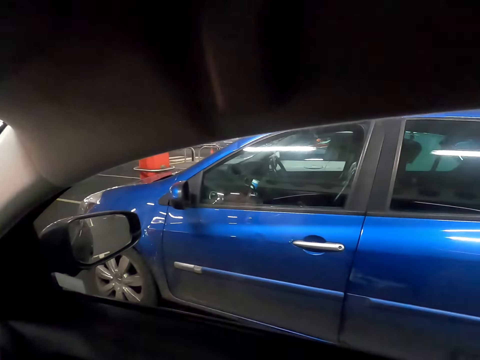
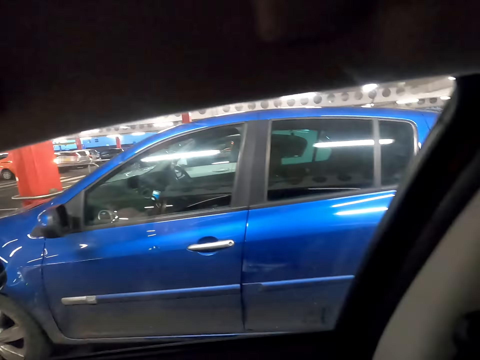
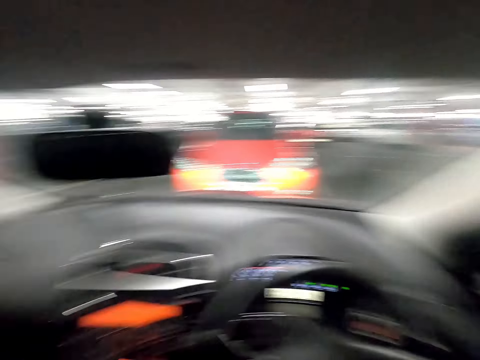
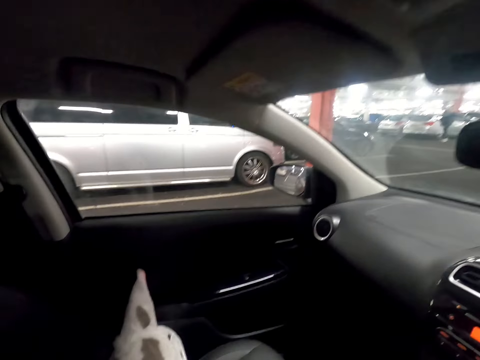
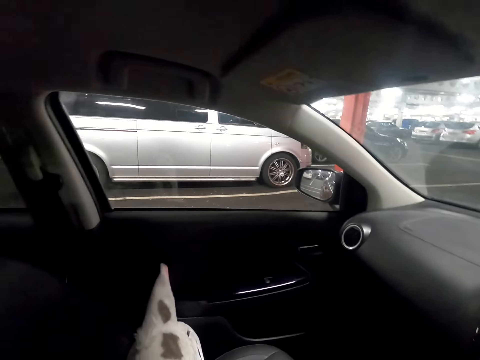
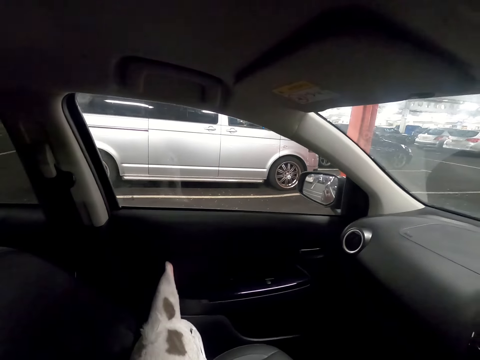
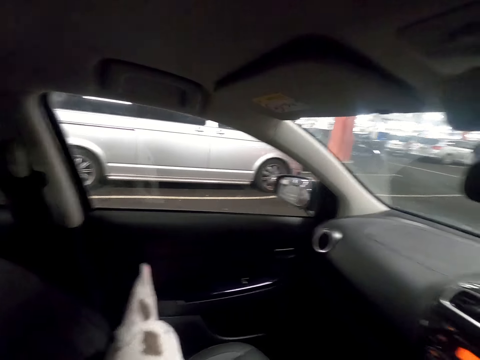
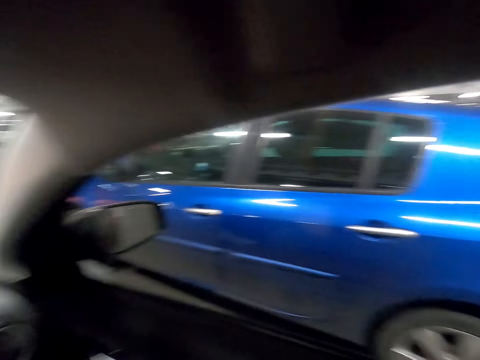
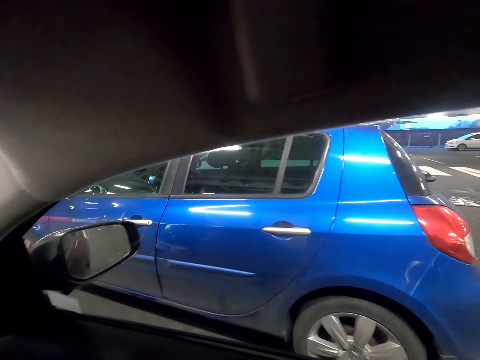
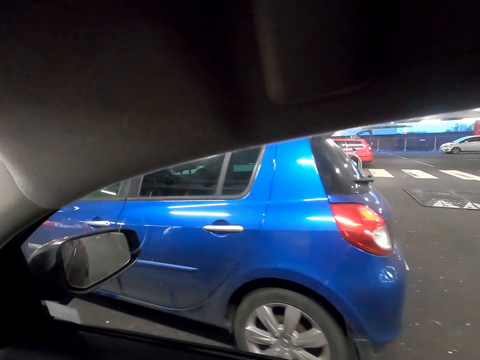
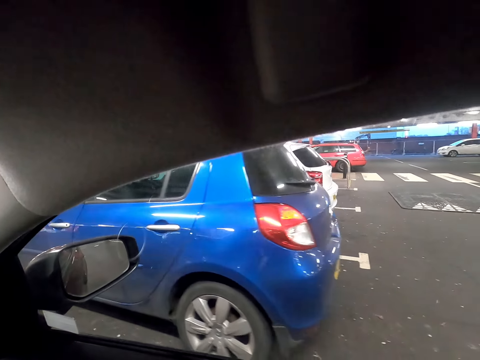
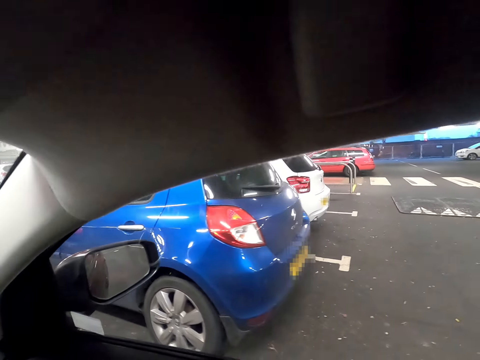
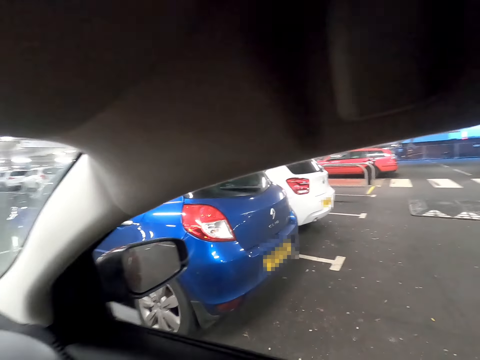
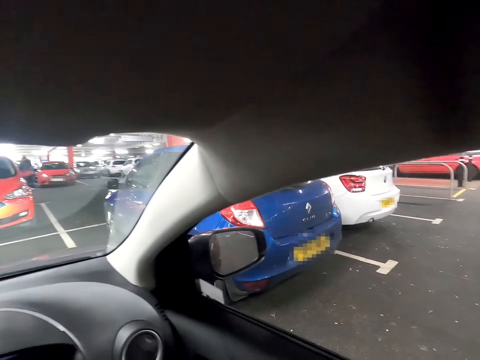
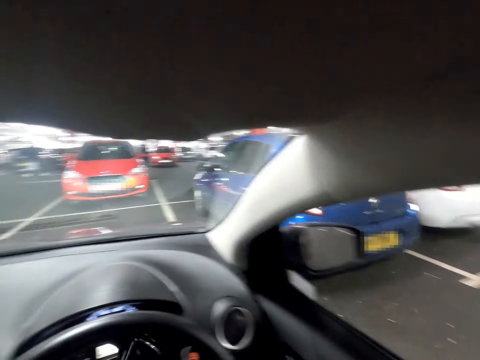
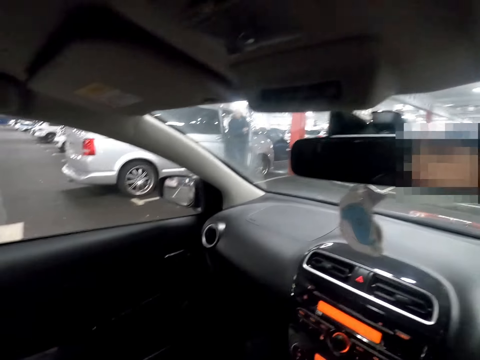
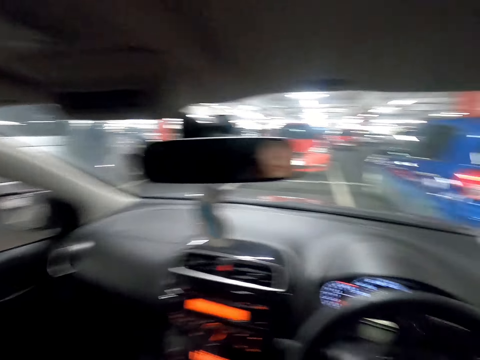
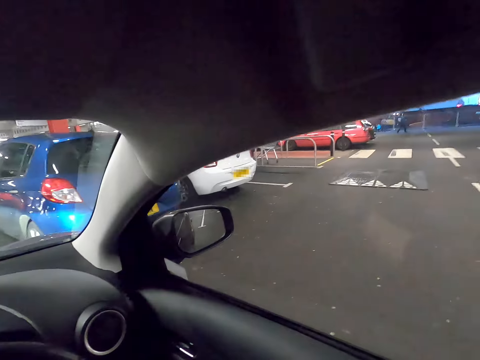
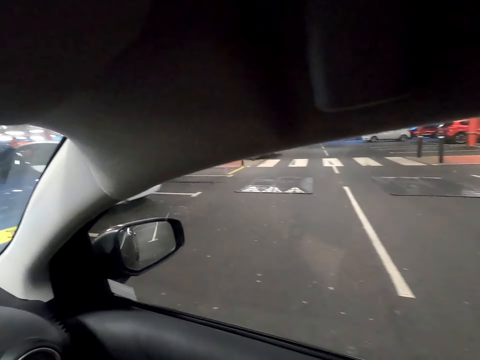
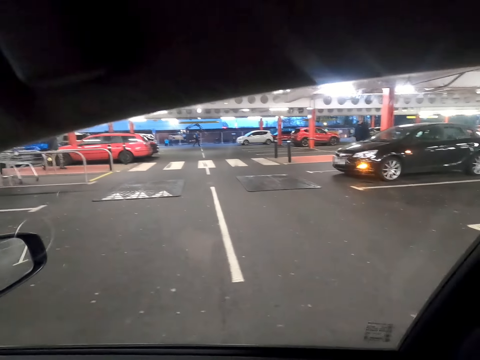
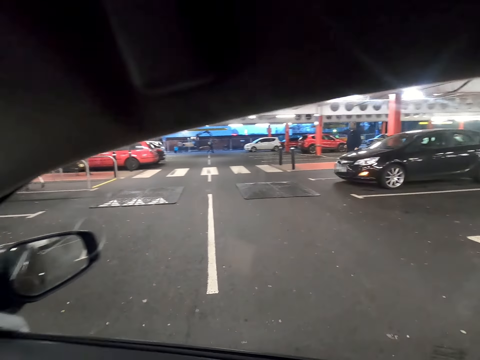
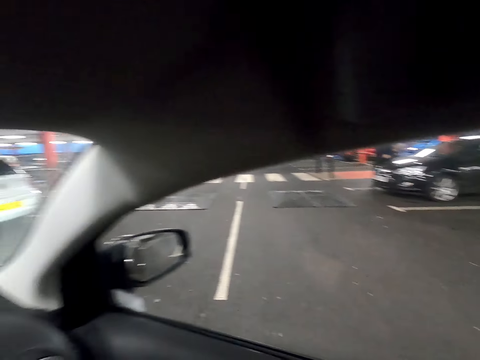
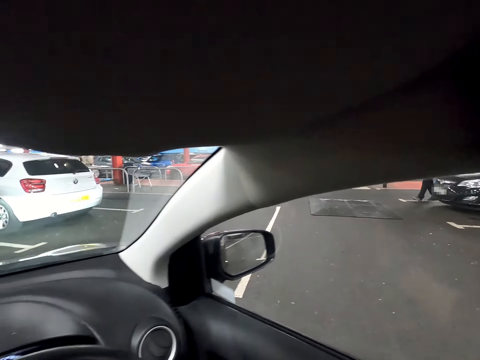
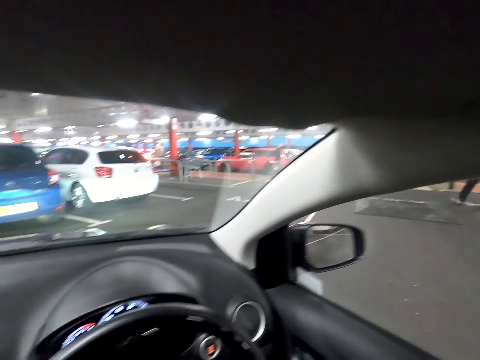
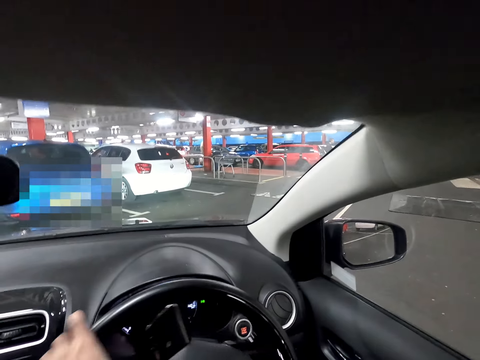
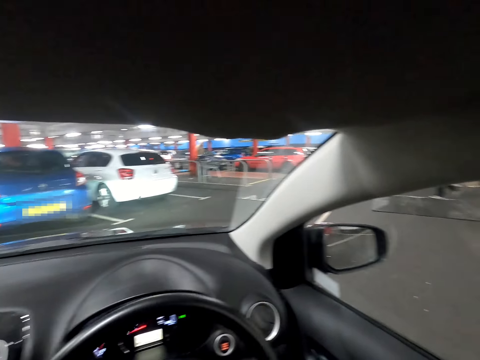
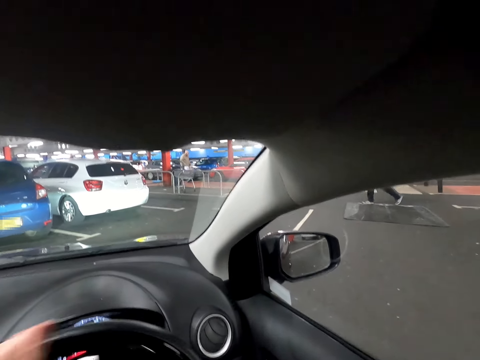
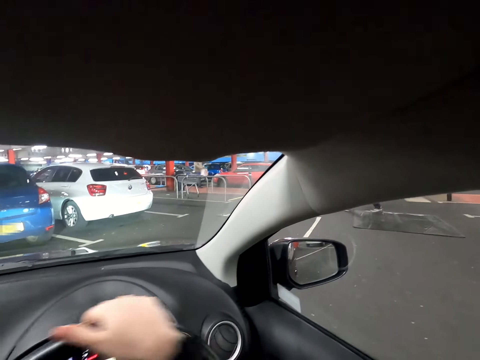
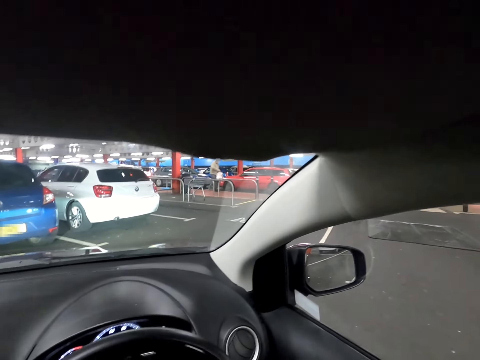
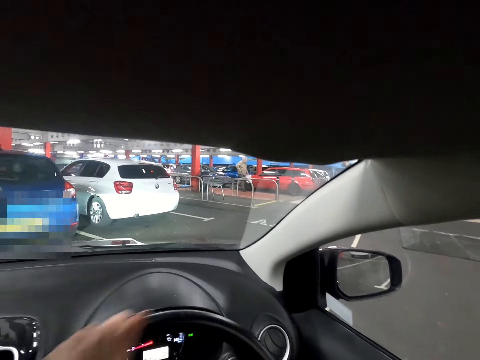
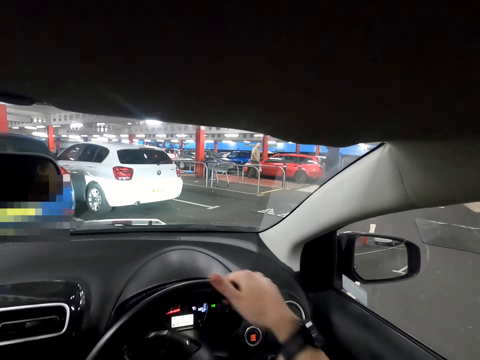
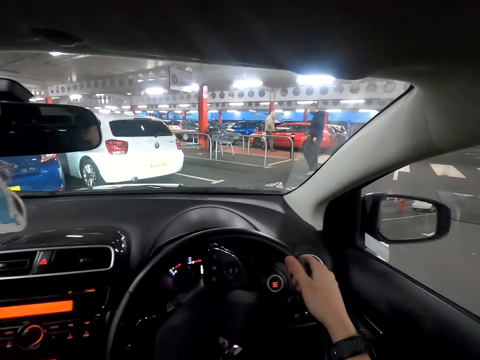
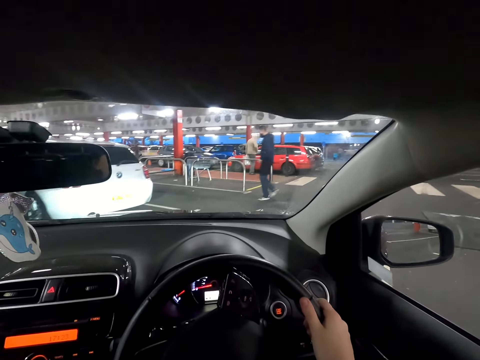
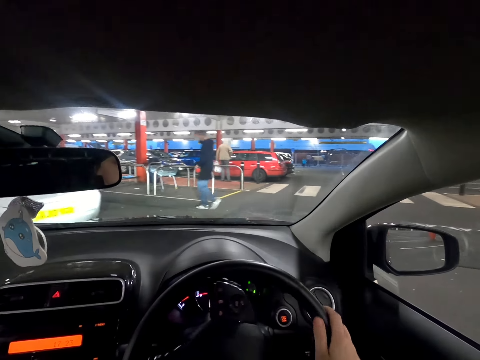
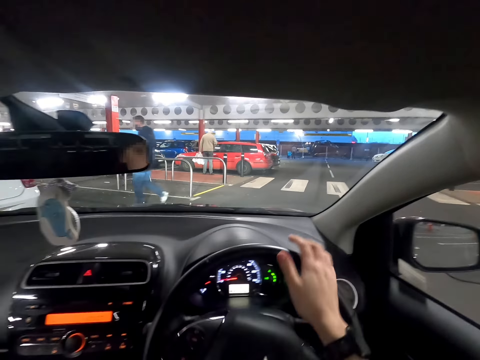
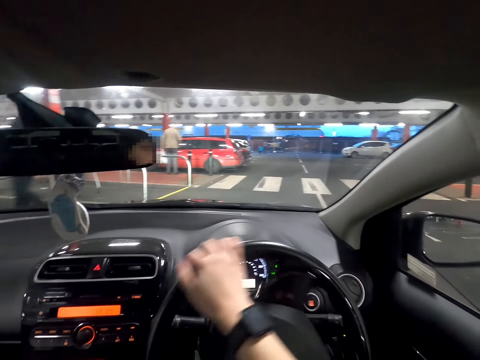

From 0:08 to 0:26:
The camera wearer drives the car in a car park with both hands. He turns the steering wheel of the car with his right hand. He turns the steering wheel with both hands.

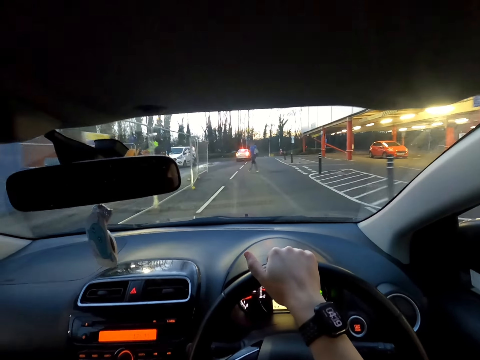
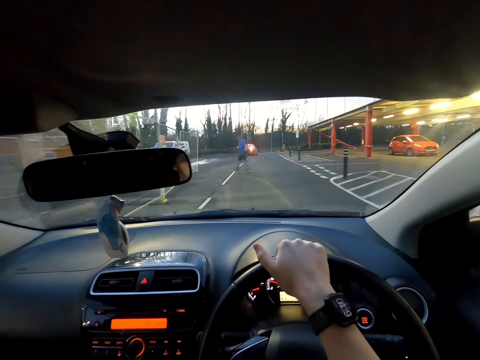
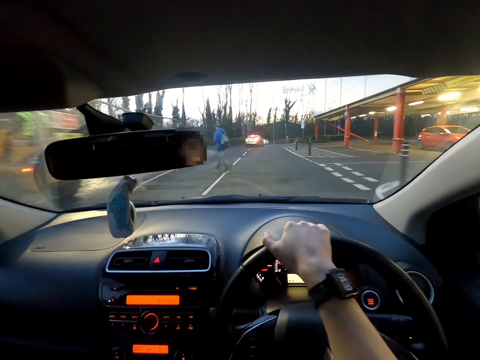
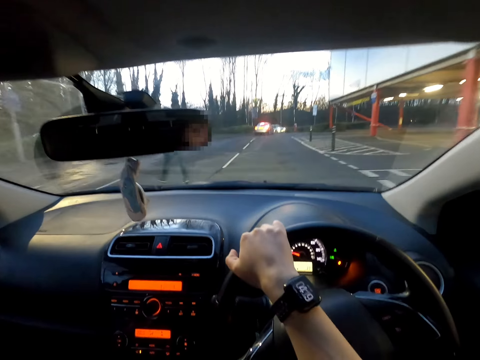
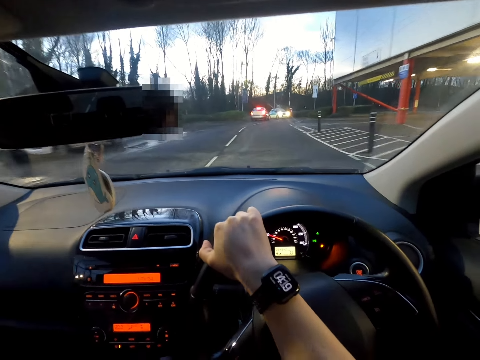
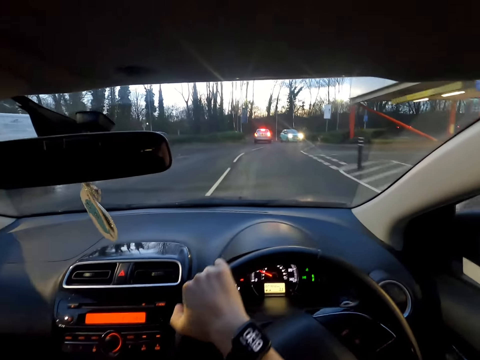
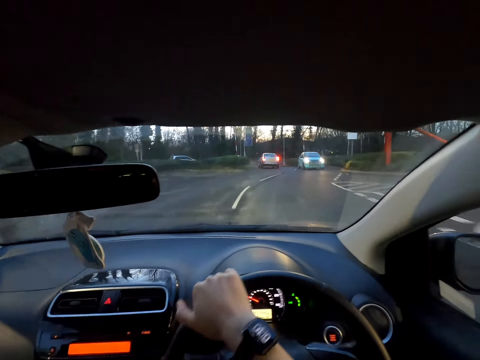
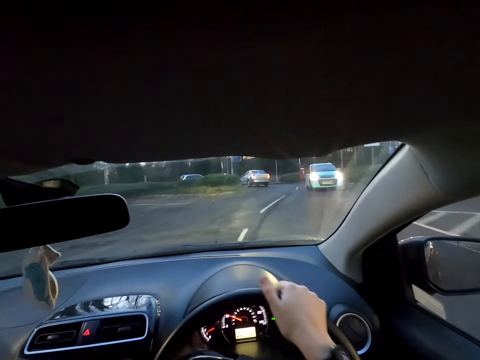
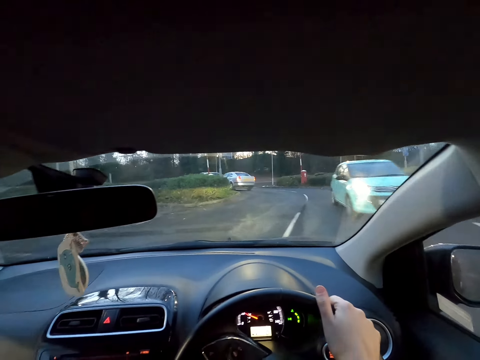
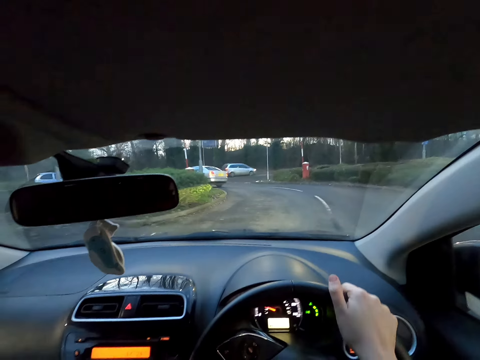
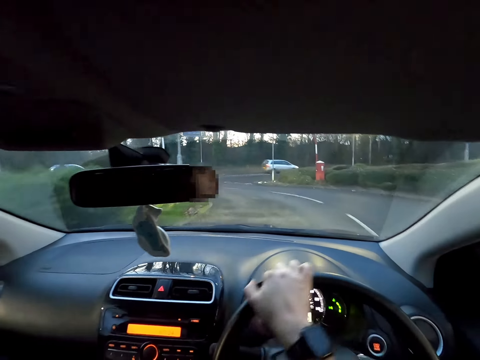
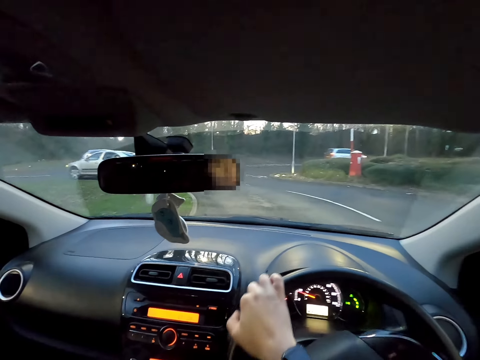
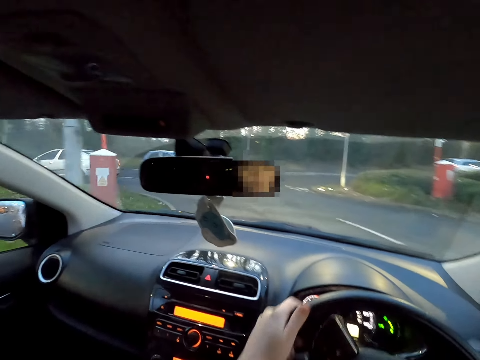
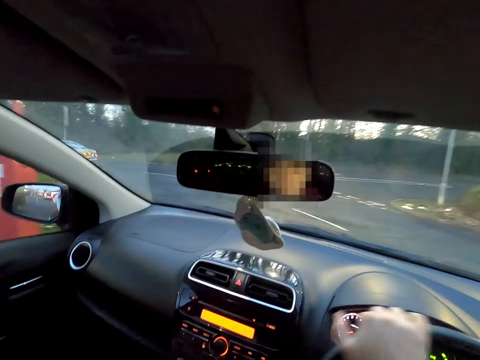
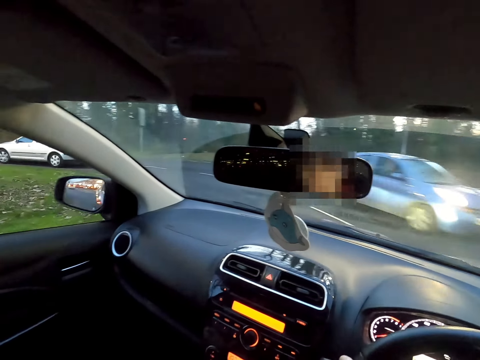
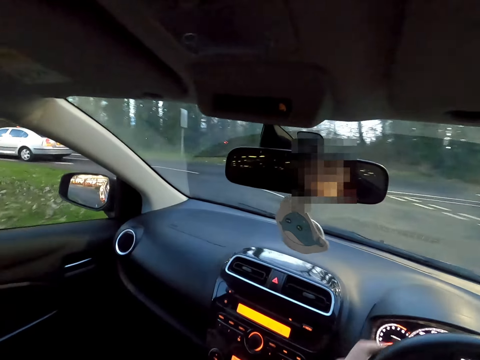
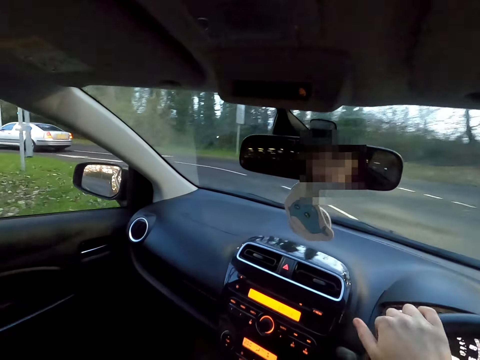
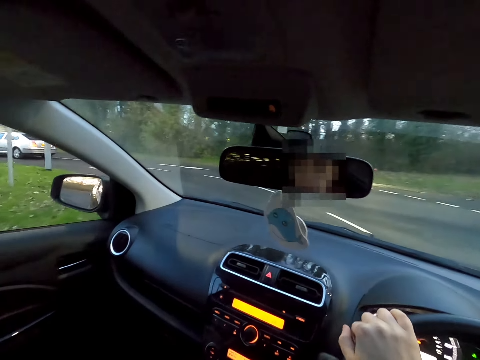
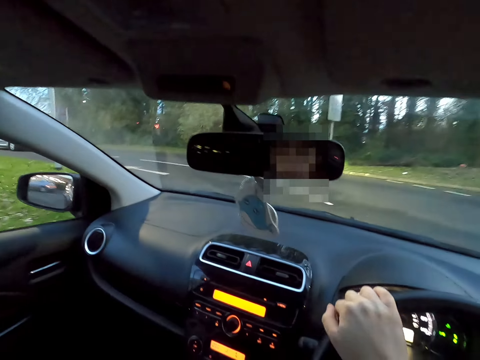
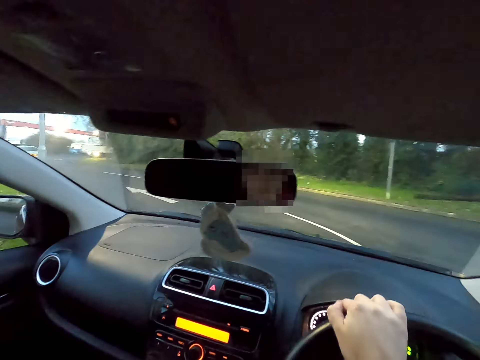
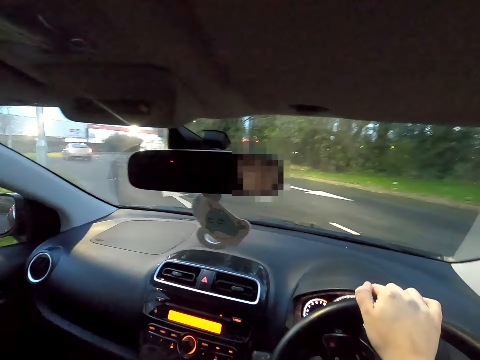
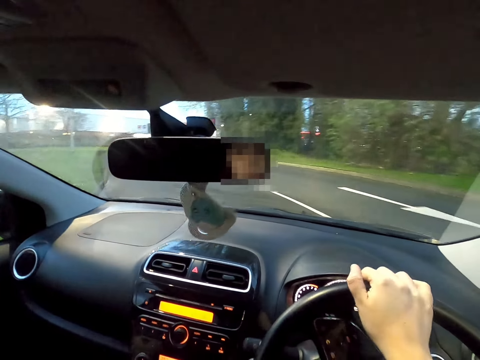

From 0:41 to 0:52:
The camera wearer drives past a man. They drive past a green car on the road. They turn the steering wheel with both hands. They drive past a blue car.
